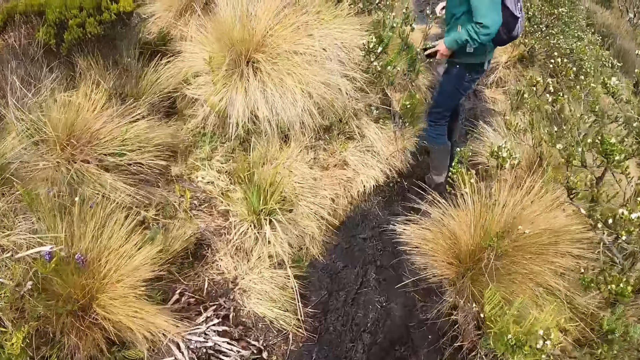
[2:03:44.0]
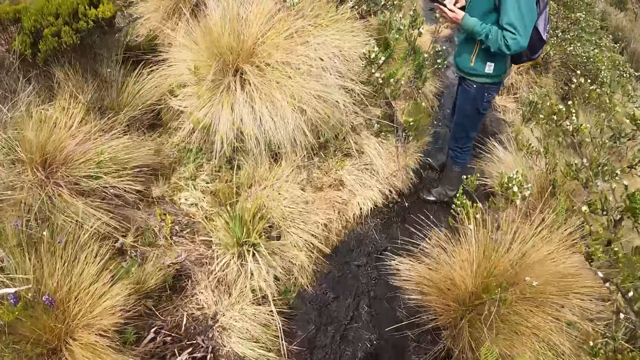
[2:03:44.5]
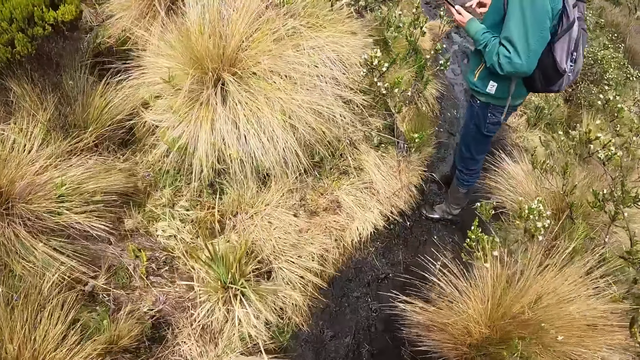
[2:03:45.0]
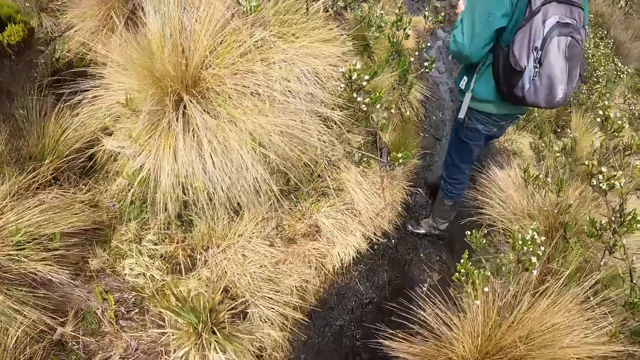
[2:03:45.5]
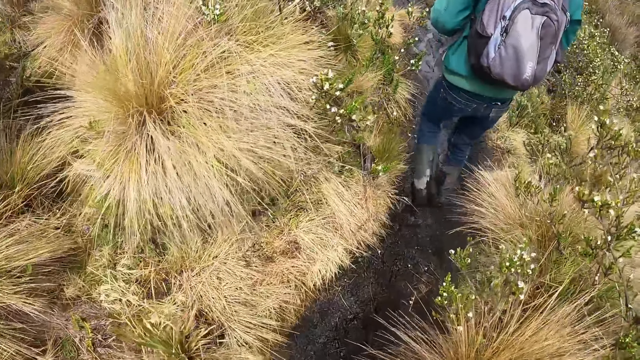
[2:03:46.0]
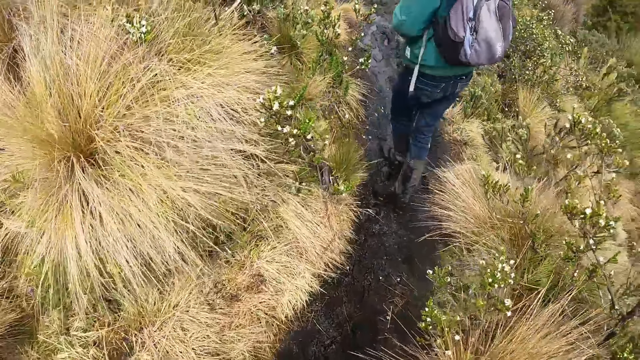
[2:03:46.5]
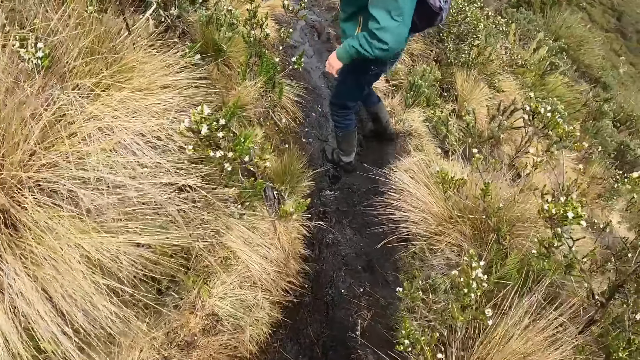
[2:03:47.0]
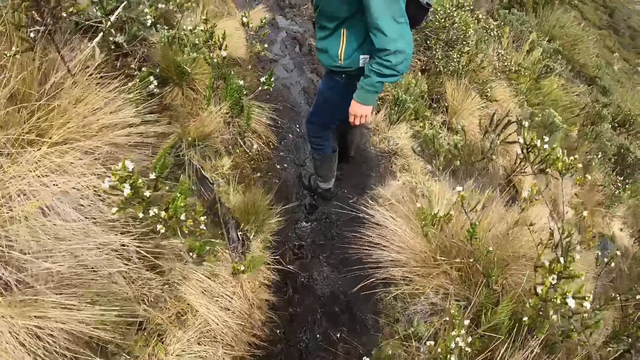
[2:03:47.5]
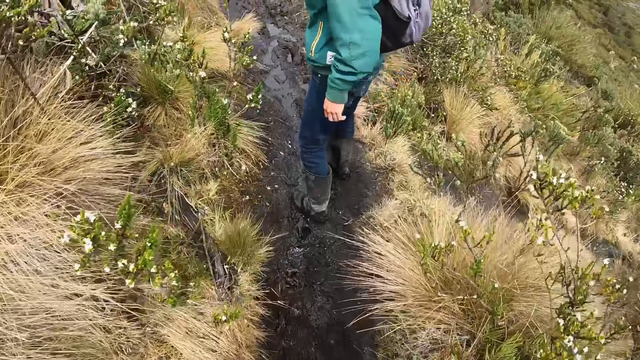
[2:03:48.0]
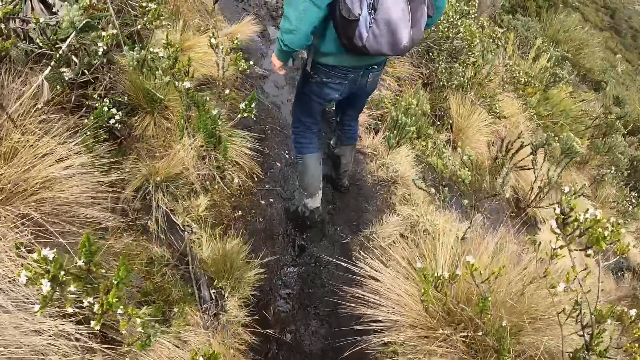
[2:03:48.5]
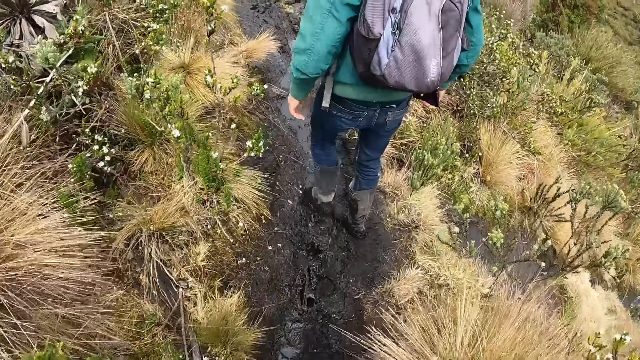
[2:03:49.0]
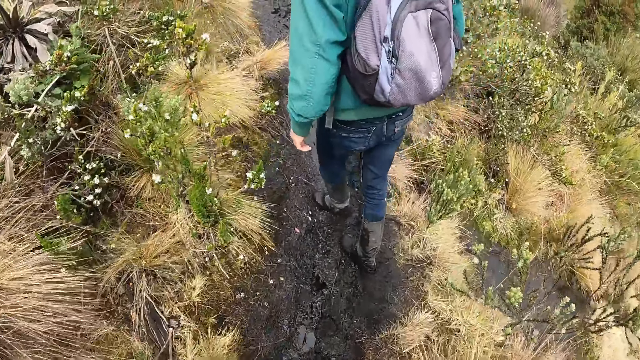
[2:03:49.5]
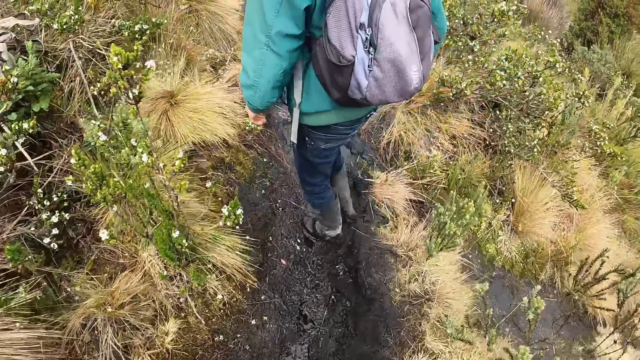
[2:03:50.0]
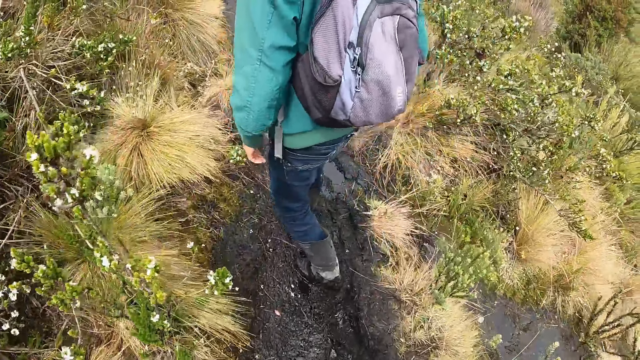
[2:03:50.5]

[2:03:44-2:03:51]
A man holds the cell phone.

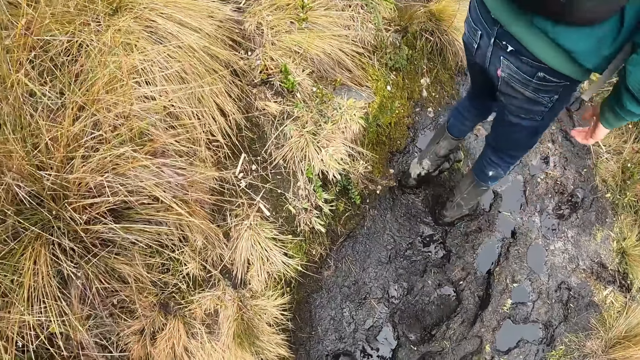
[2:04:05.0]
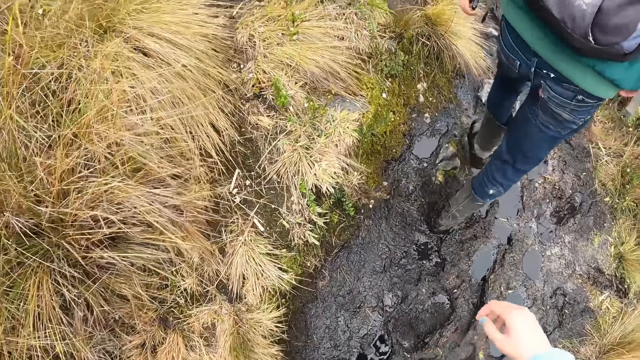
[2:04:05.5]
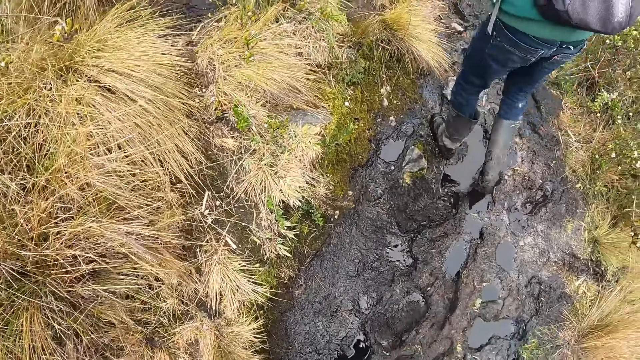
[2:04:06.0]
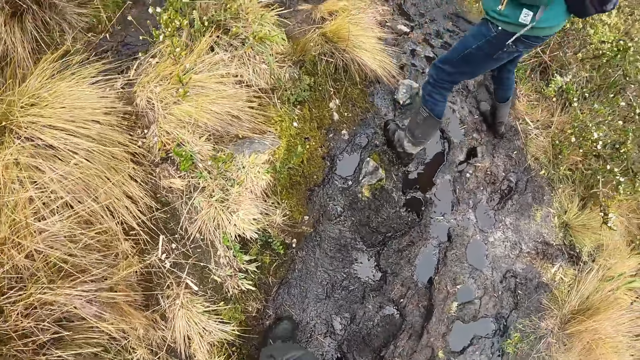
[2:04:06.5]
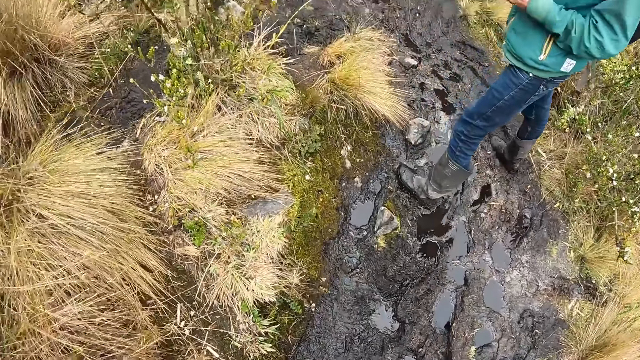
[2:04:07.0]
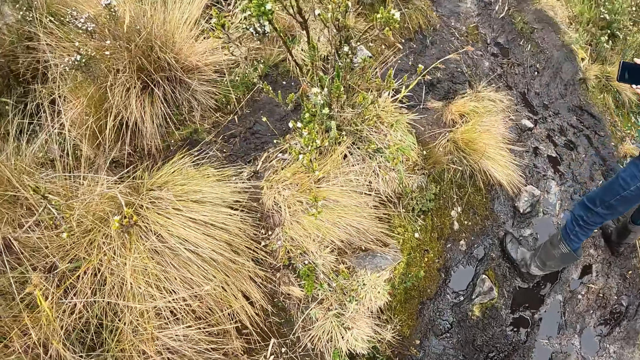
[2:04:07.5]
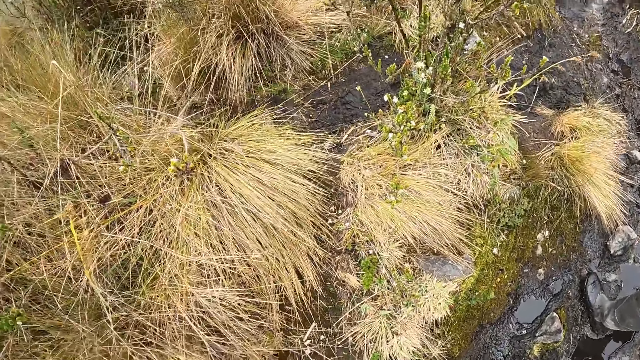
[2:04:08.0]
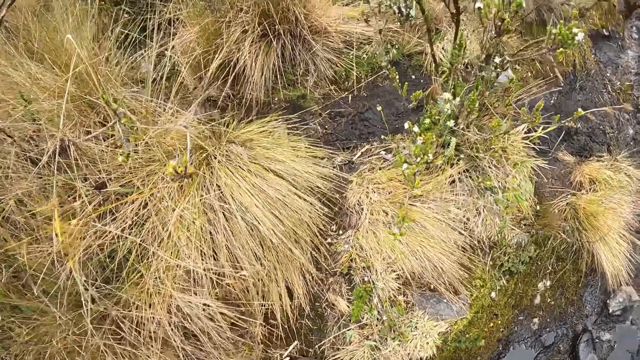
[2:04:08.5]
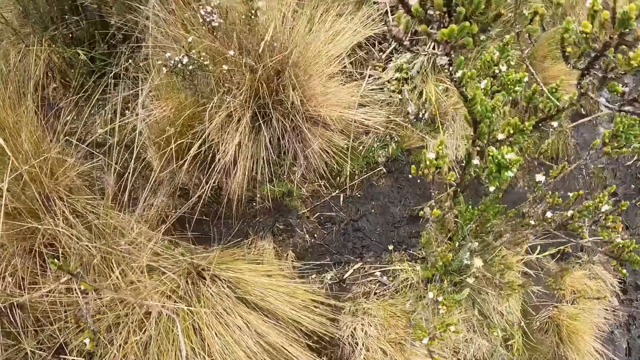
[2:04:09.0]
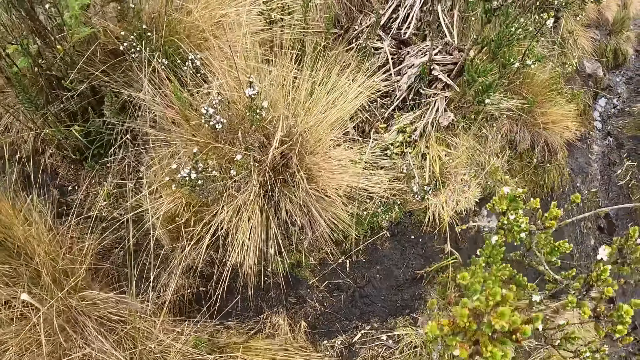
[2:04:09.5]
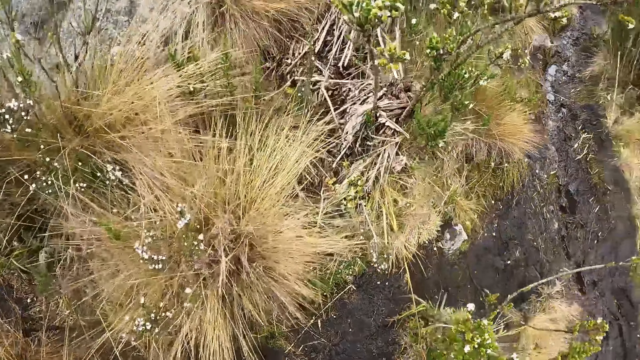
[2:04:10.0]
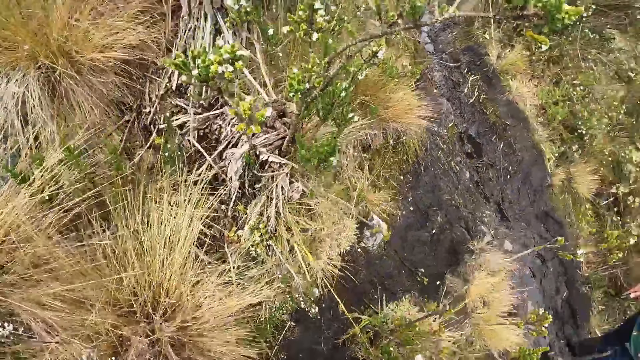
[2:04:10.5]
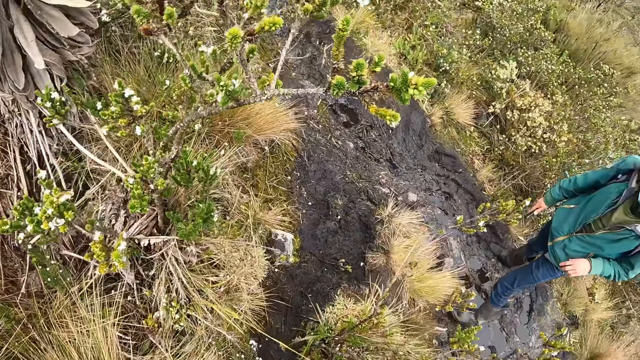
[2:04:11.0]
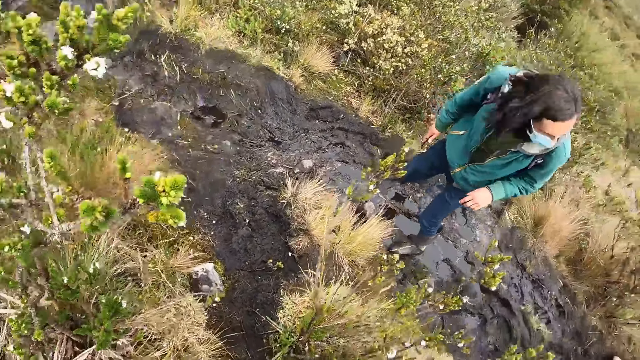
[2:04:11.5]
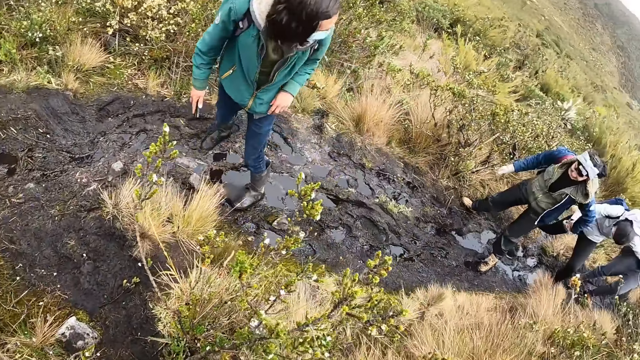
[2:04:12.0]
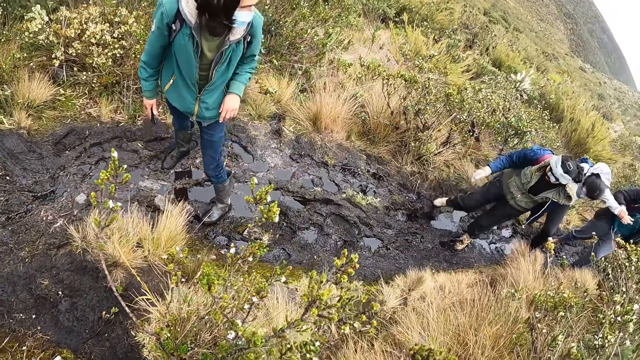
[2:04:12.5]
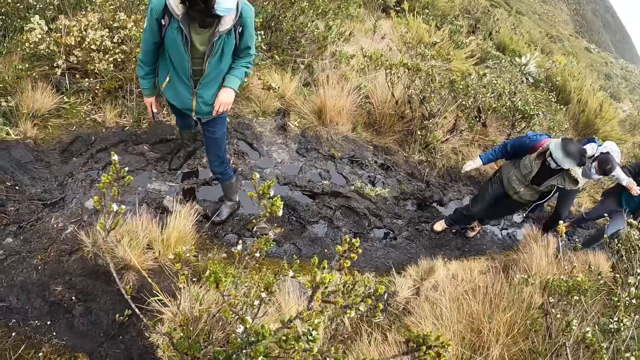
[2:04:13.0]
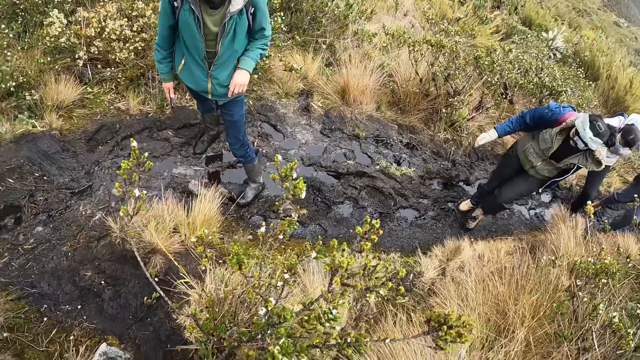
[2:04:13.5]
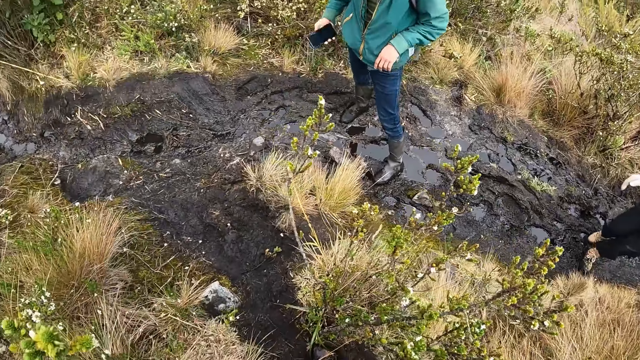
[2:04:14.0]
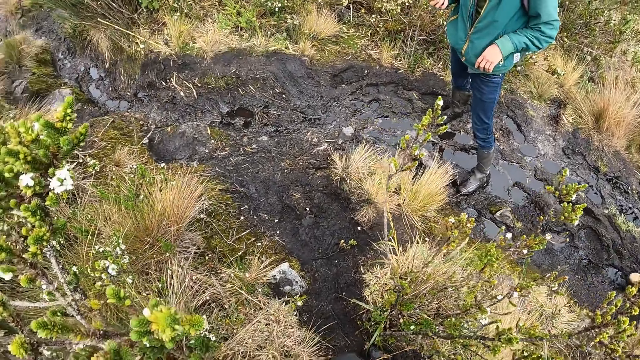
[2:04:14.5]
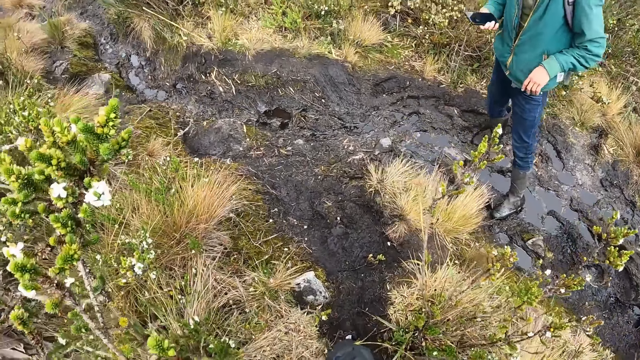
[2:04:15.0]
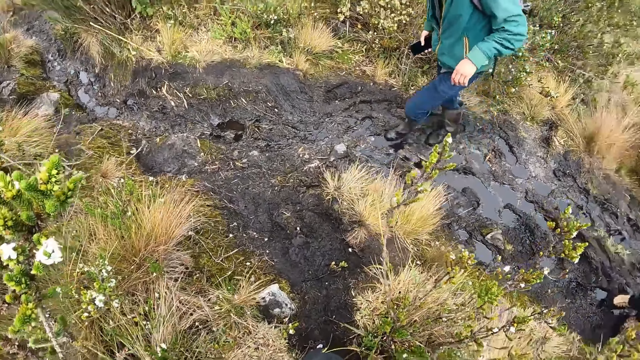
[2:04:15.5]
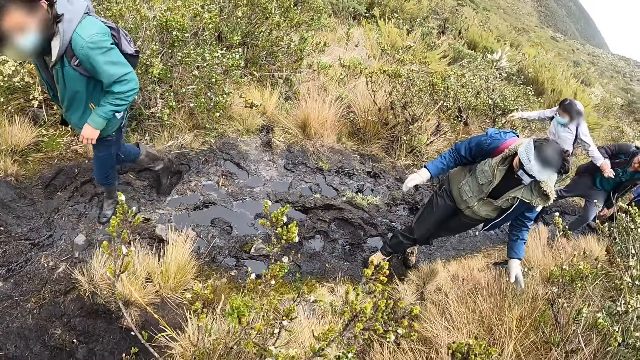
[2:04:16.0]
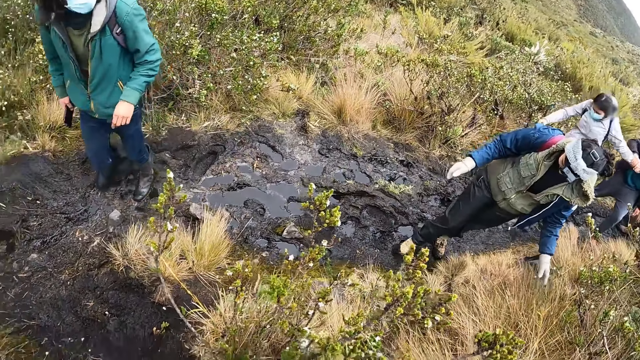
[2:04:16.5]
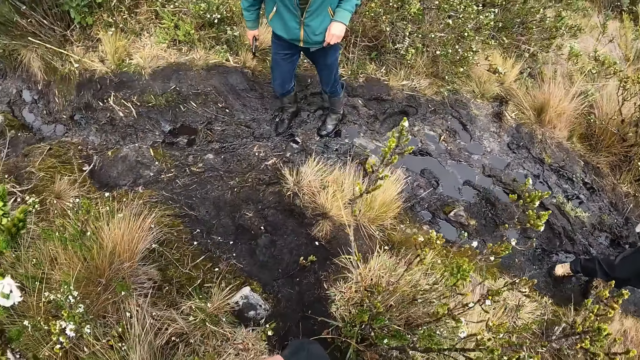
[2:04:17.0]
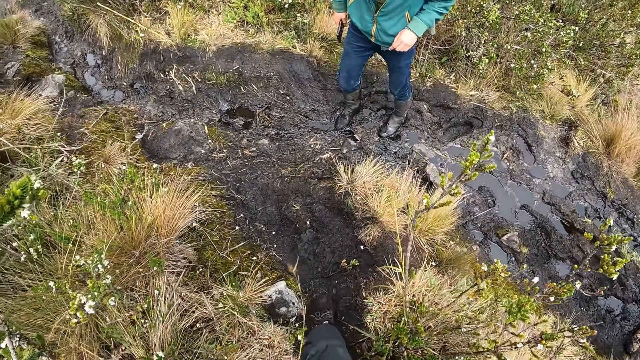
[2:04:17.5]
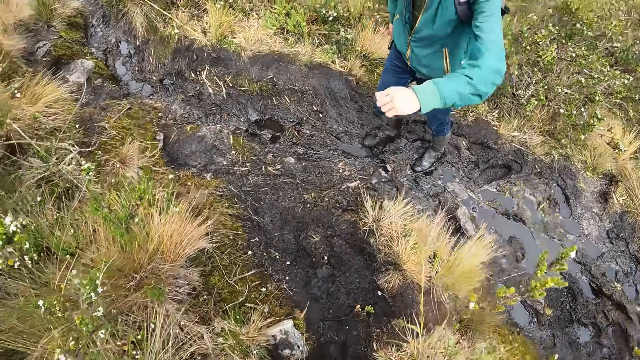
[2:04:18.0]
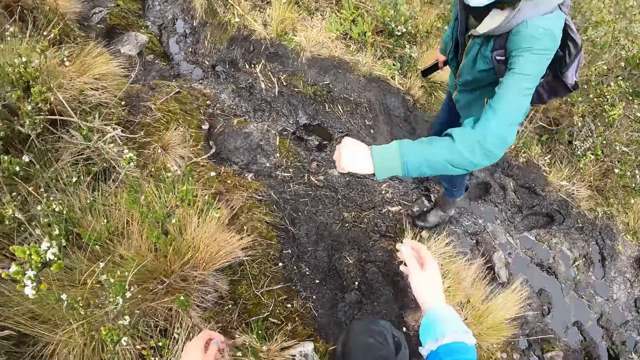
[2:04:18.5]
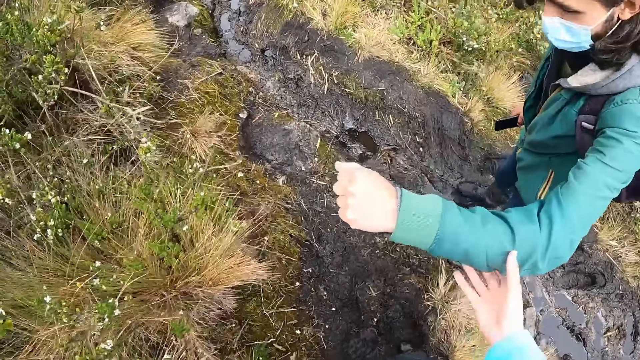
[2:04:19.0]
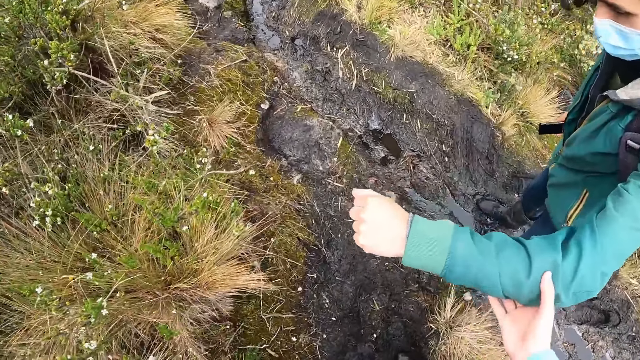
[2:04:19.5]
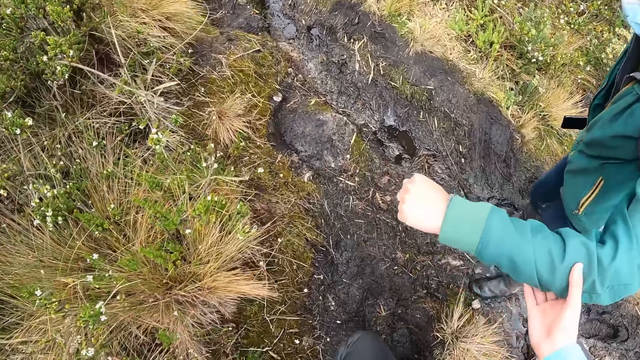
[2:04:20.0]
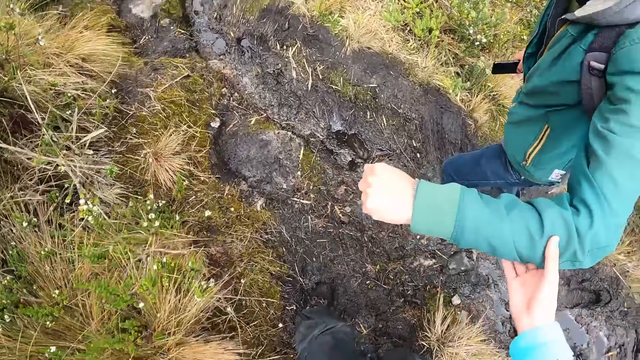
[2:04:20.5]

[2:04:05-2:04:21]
The camera wearer interacts with the man. They hold the man's arm.
